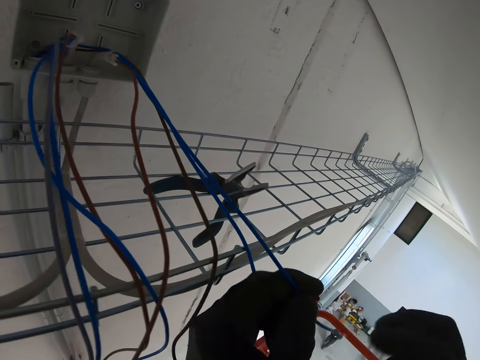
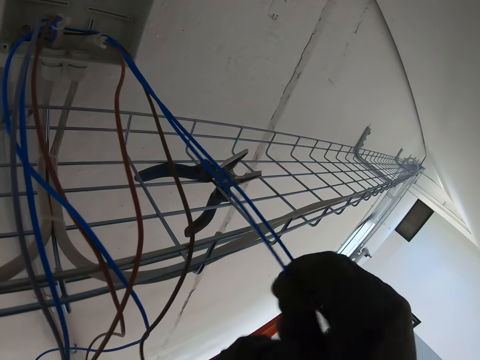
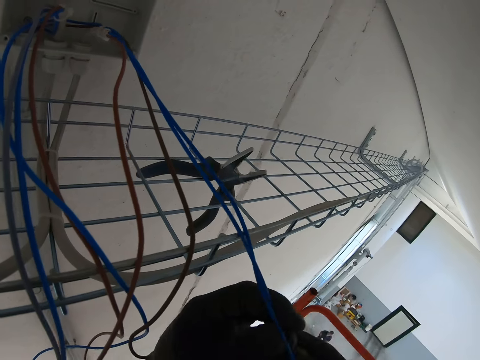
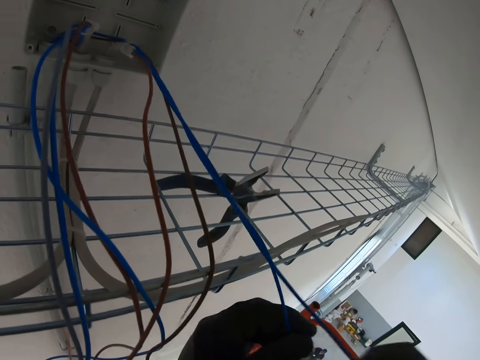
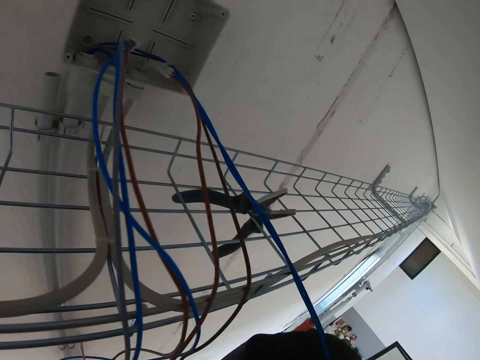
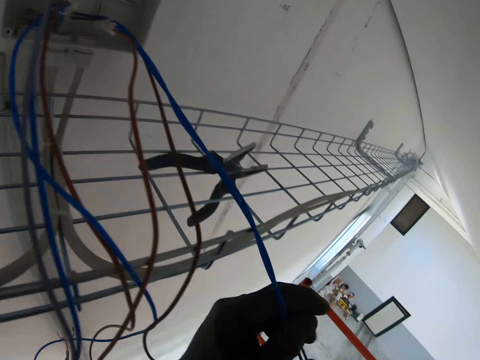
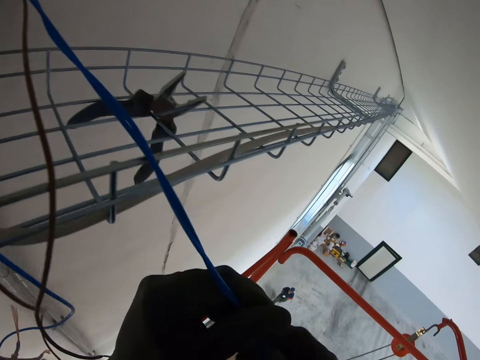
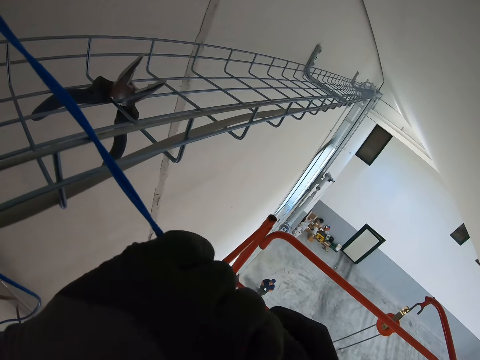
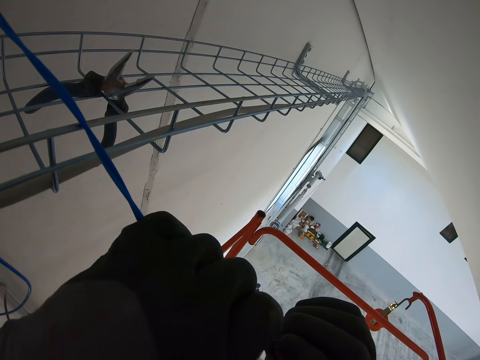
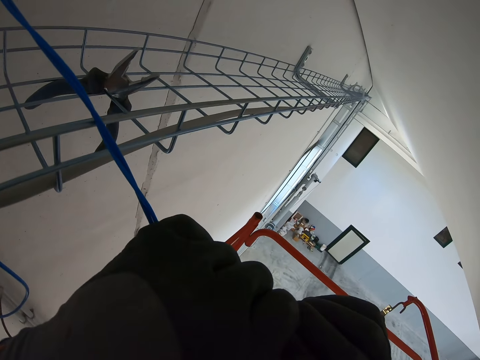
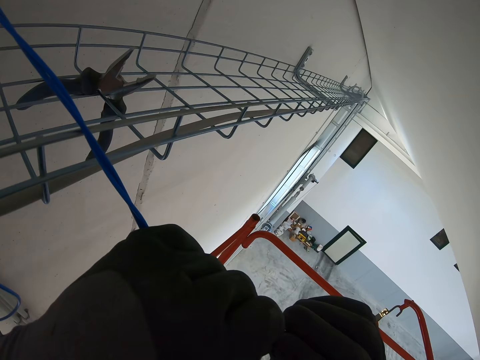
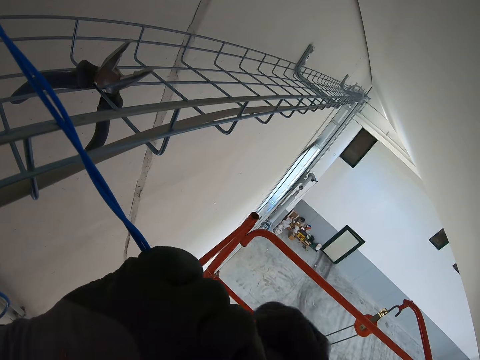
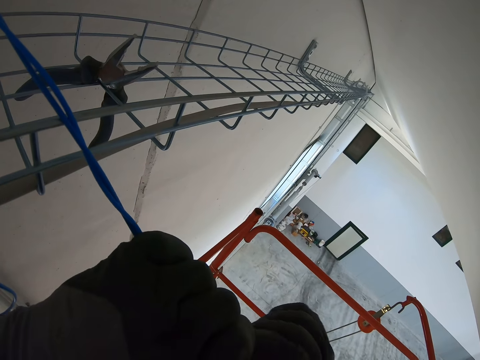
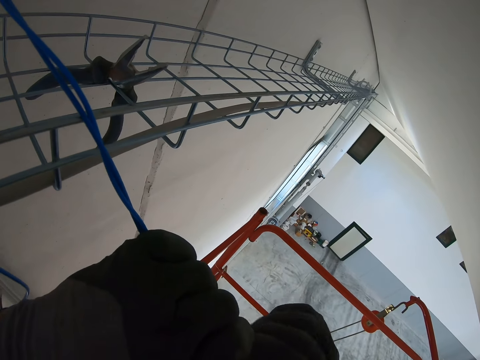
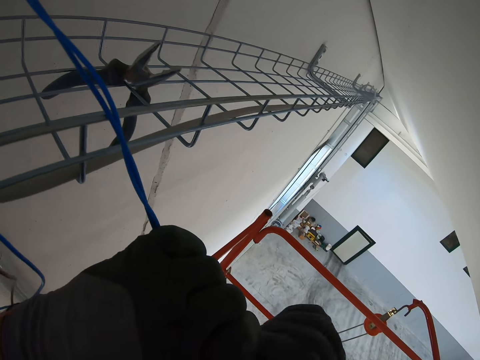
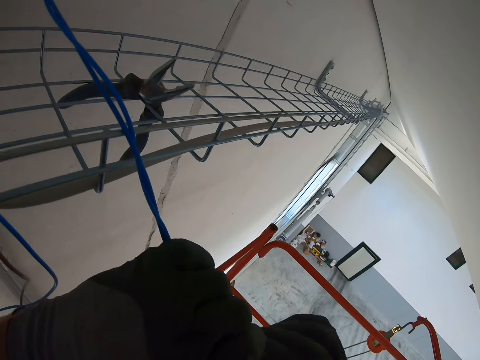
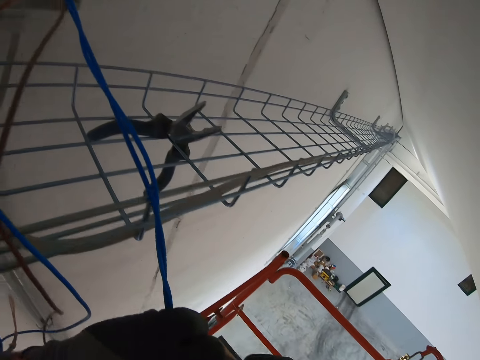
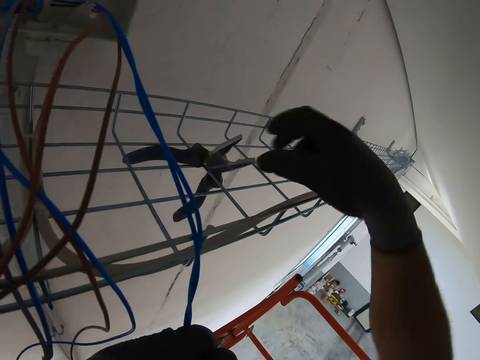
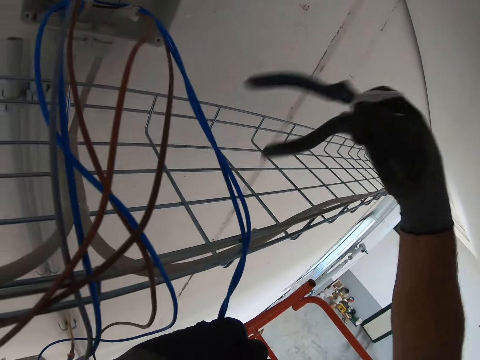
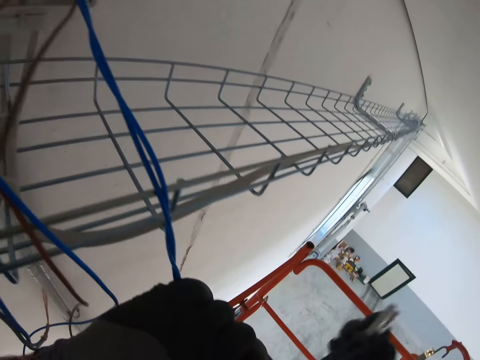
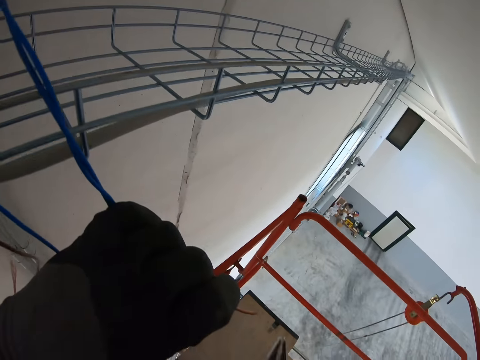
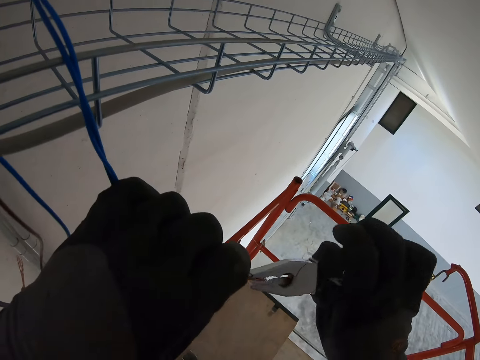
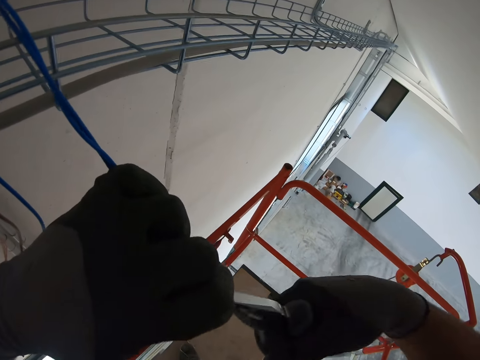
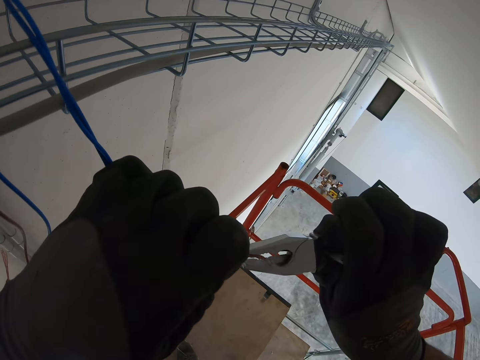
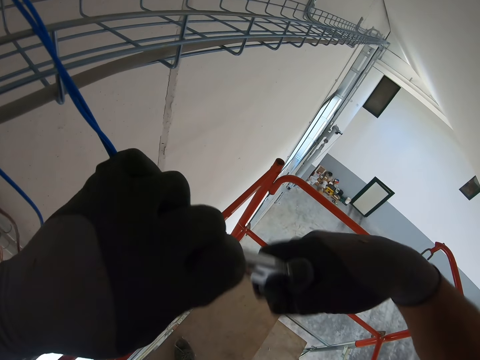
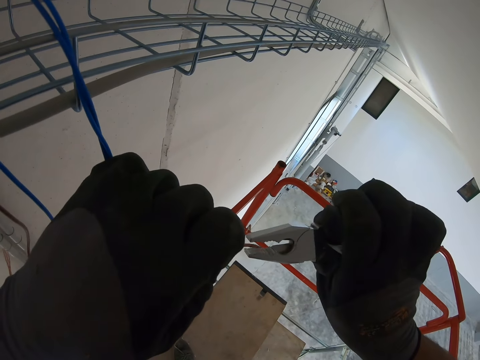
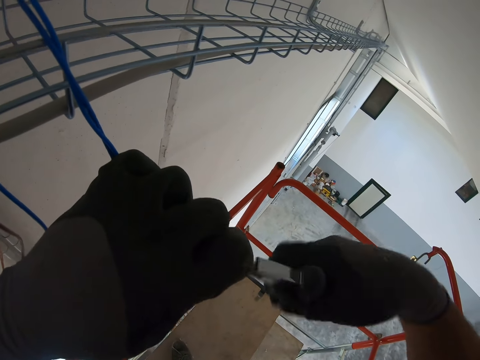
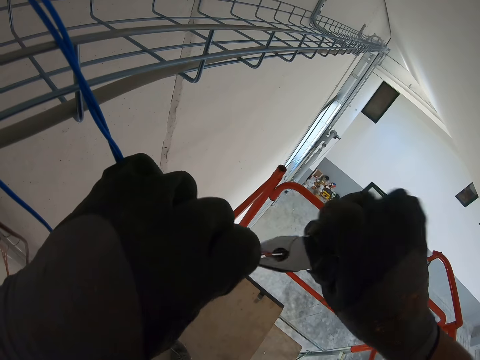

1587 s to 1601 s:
The camera wearer folds together the cable pair. They rotate the copper wires. They pick up the pliers. They tighten the cable with the pliers. They rotate the copper wires with the pliers.

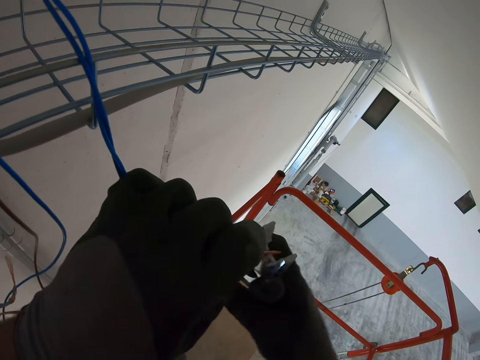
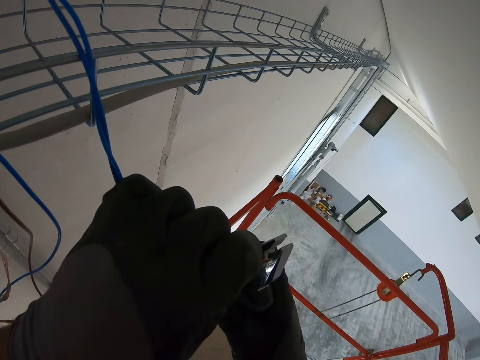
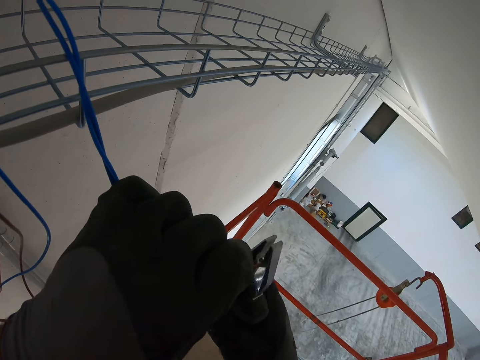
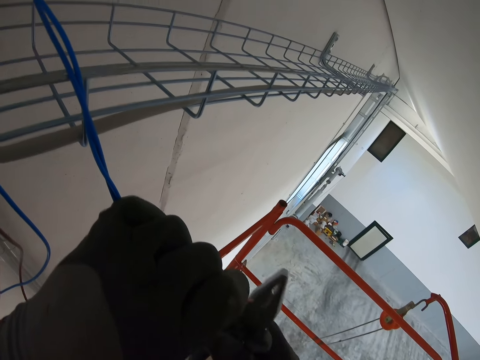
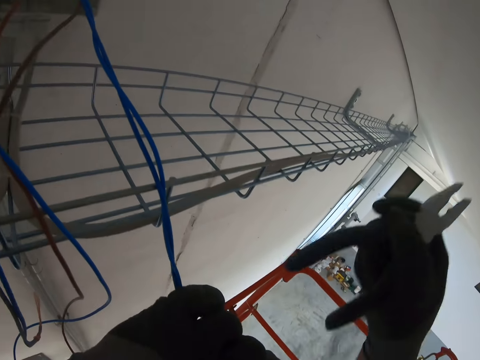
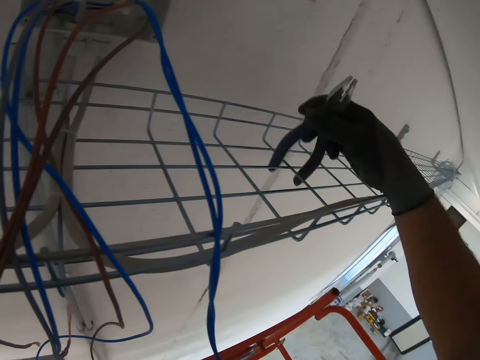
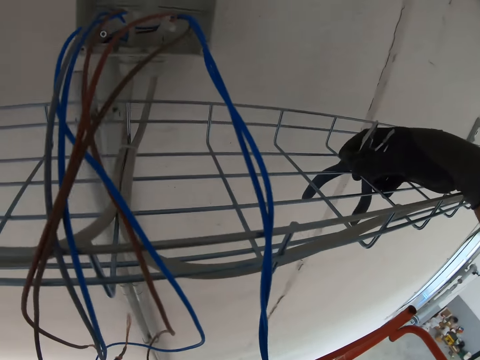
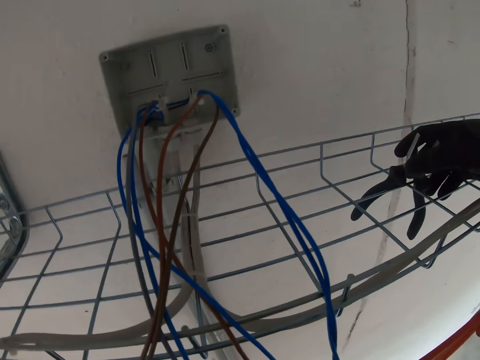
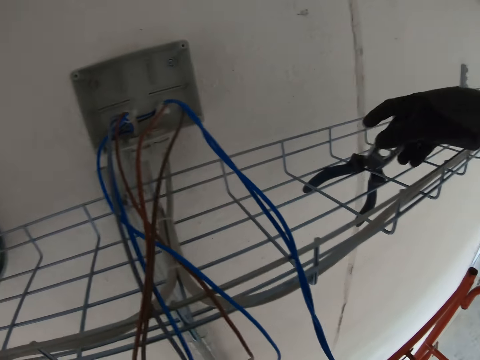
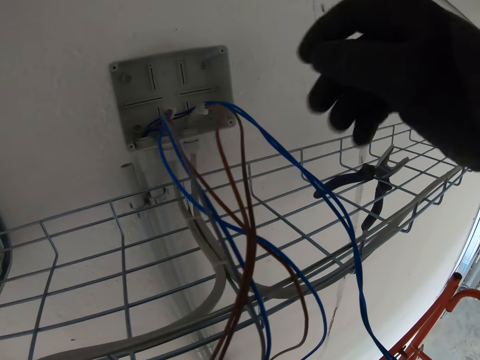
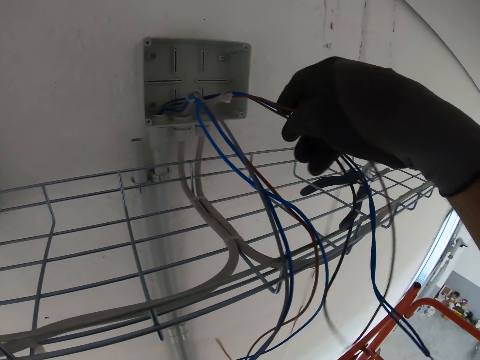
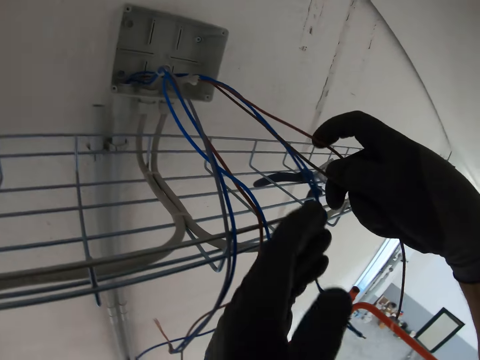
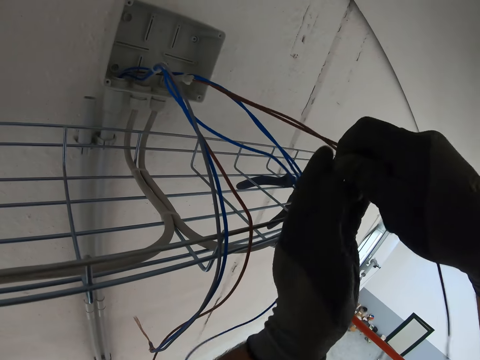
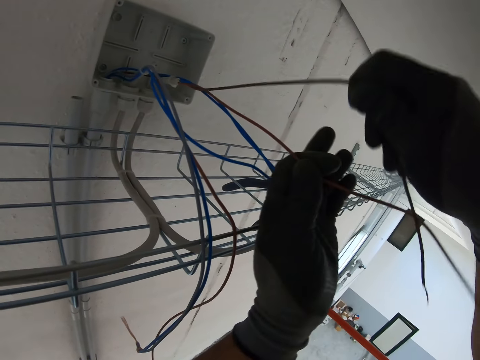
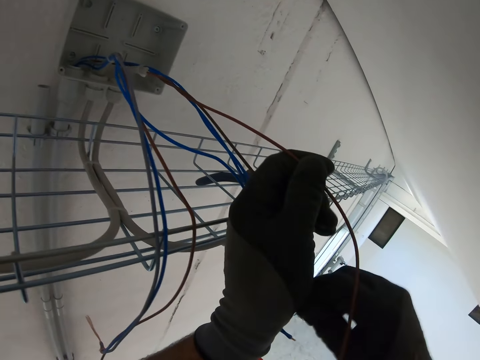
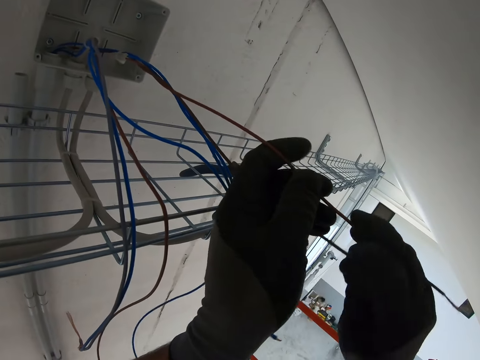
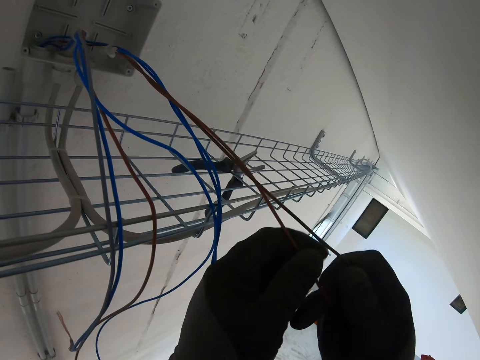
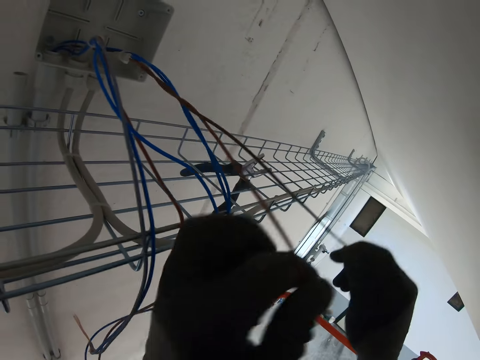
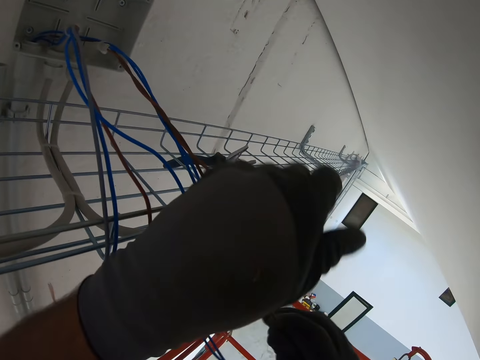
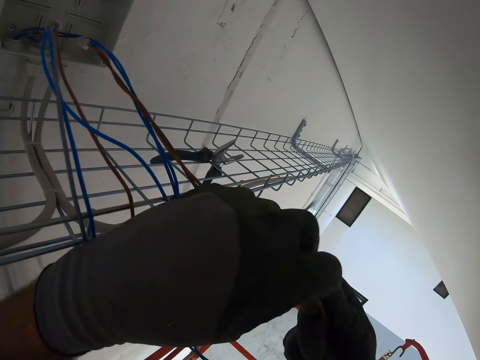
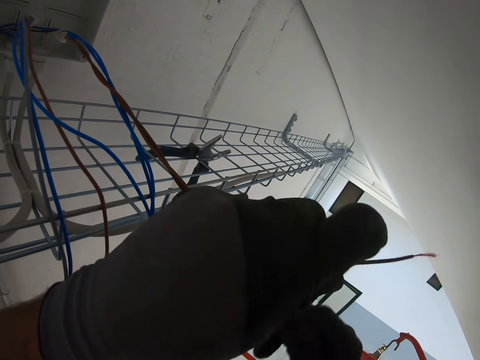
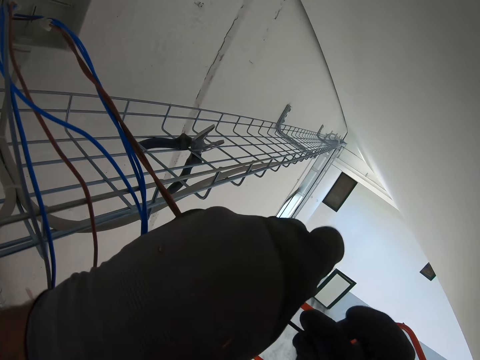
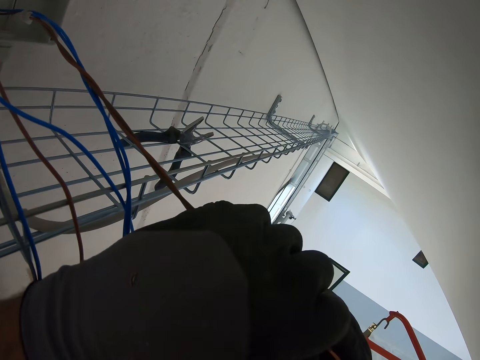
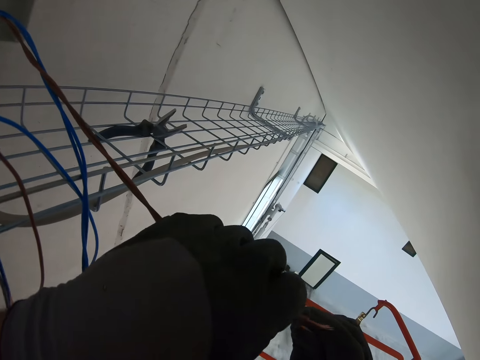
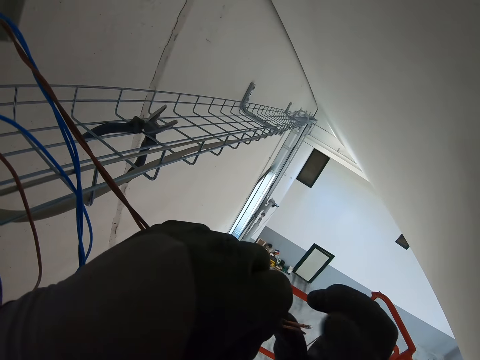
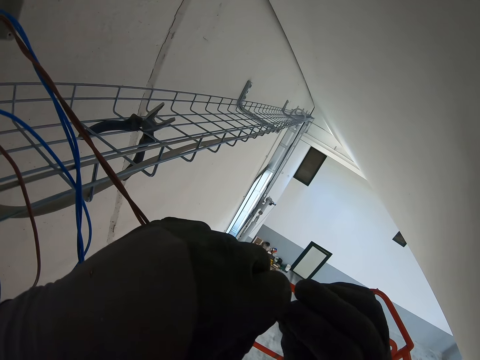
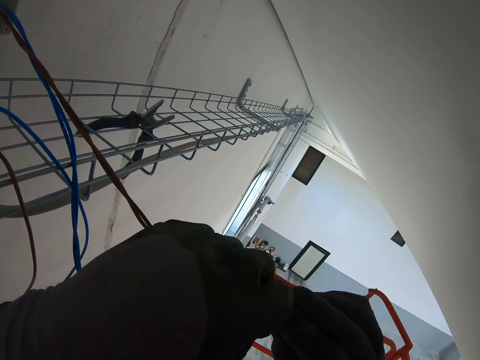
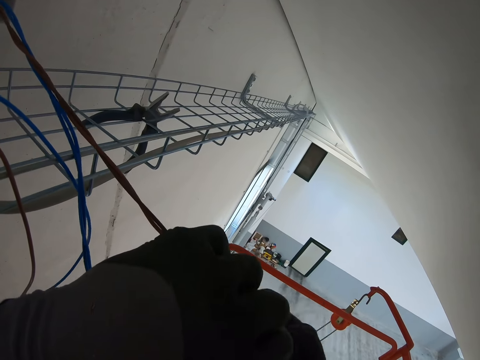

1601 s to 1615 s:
The camera wearer cuts a copper piece with pliers. He puts the pliers on the mesh. He pulls the cable with his hand. He folds together the cable pair.
